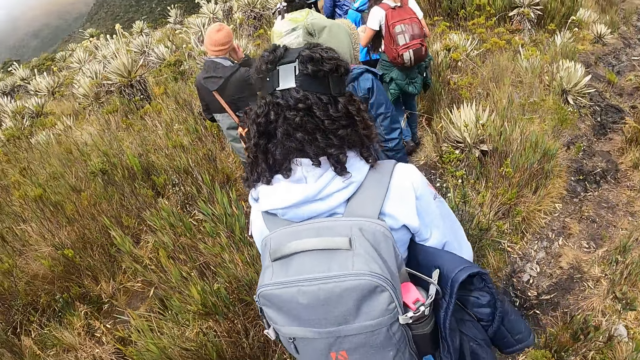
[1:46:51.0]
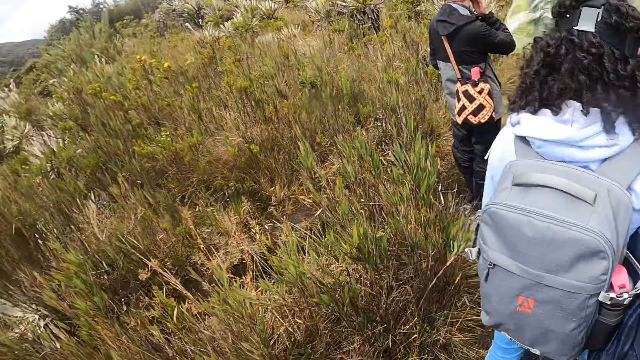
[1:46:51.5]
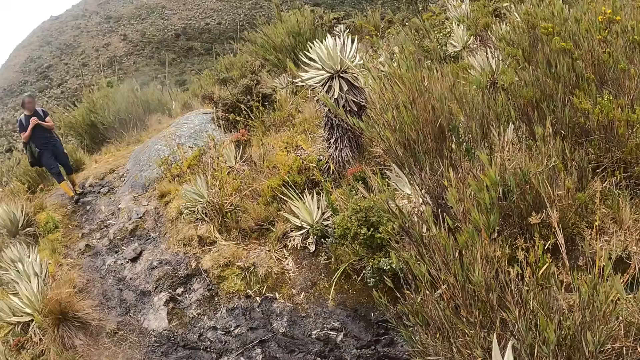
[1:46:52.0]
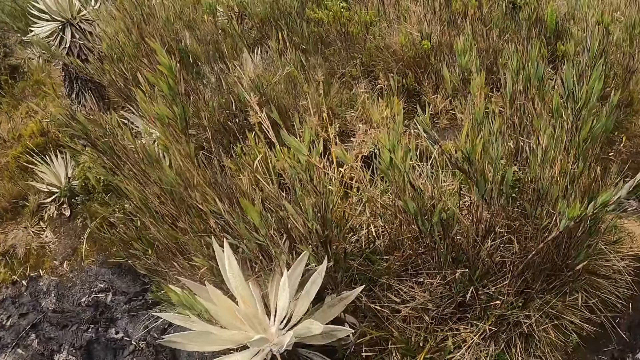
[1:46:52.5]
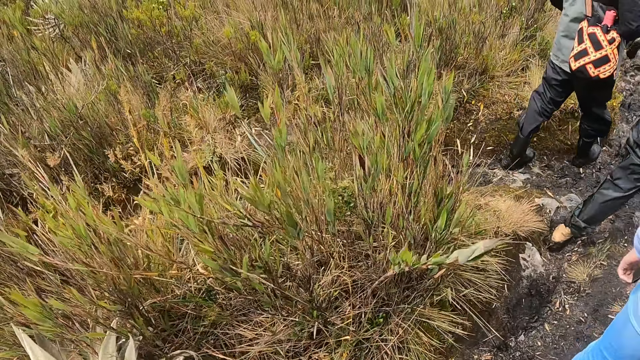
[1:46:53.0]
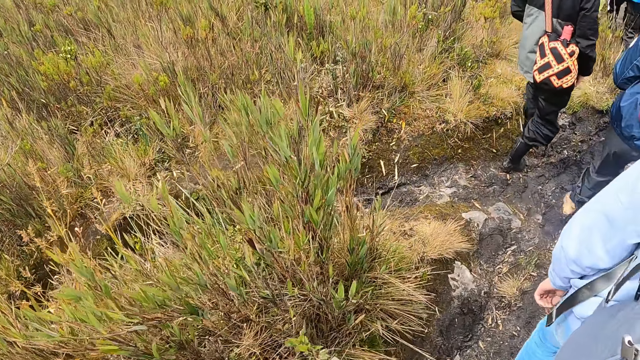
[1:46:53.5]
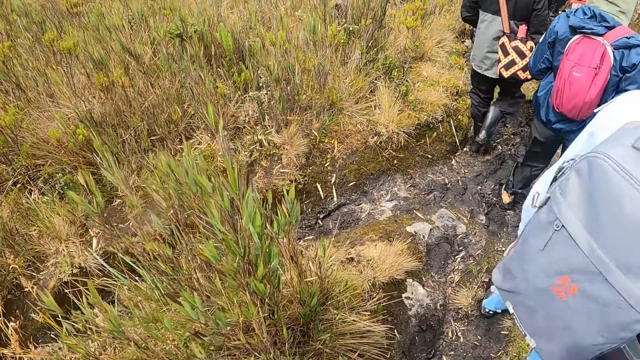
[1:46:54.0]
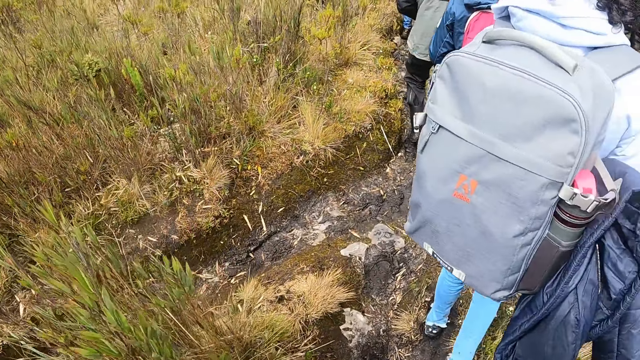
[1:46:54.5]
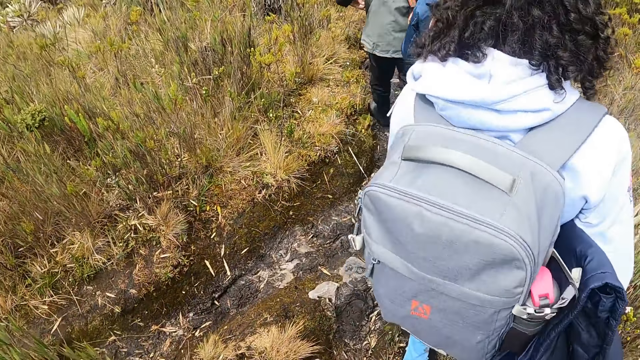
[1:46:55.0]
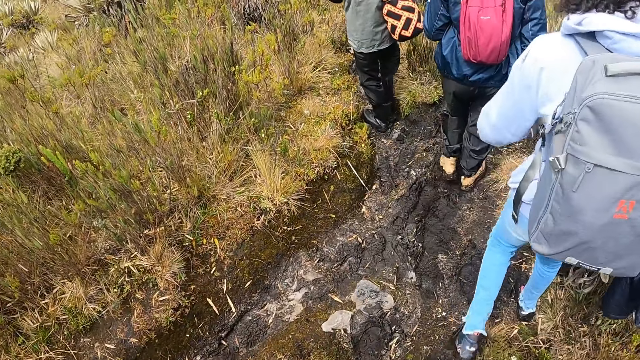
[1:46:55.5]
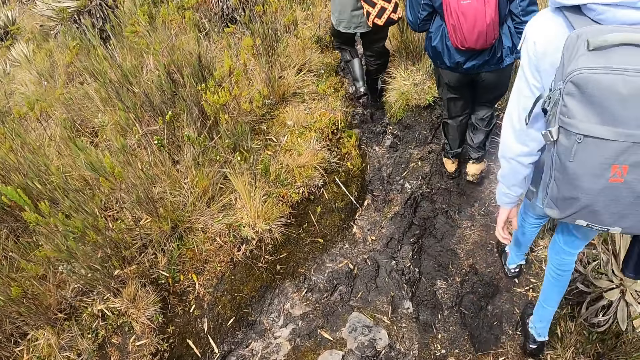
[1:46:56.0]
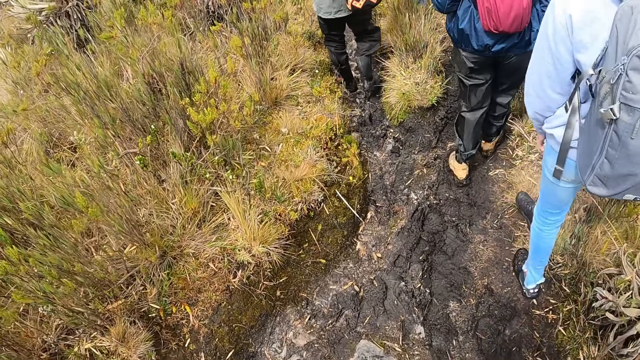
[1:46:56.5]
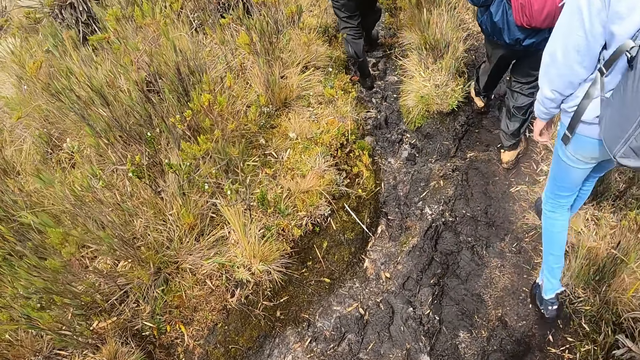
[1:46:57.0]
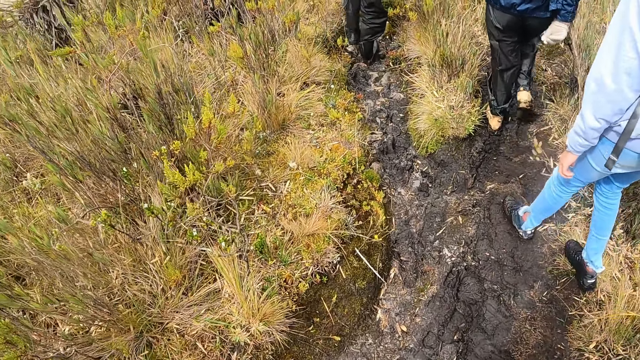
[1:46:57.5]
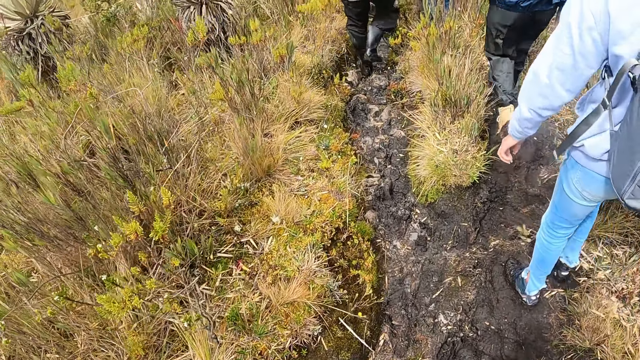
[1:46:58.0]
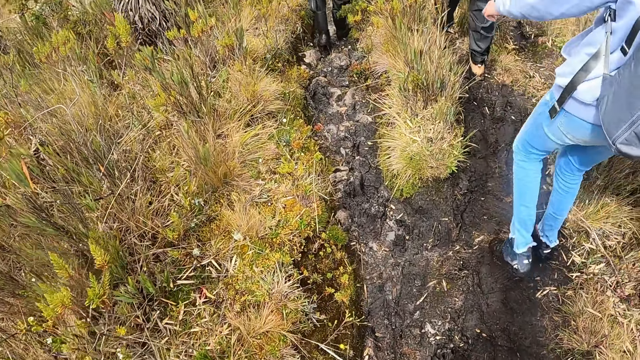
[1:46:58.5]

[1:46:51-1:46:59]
The camera wearer turns around the garden. They walk along the garden.

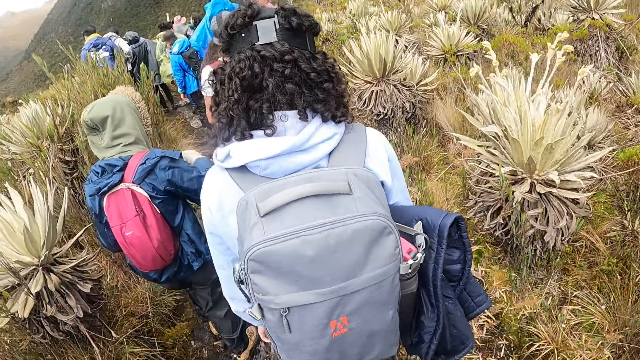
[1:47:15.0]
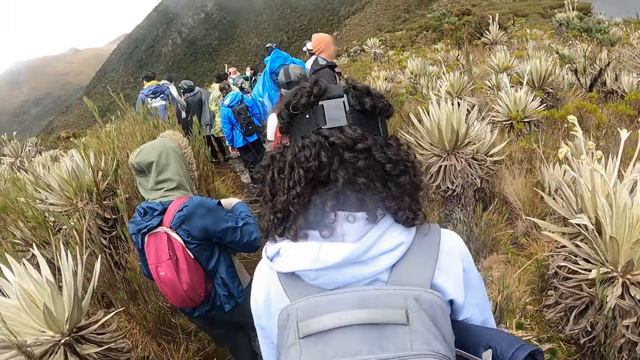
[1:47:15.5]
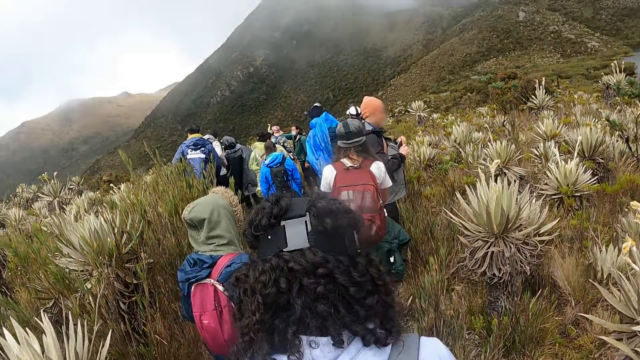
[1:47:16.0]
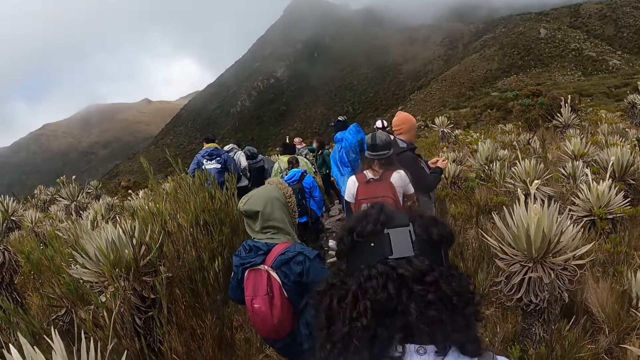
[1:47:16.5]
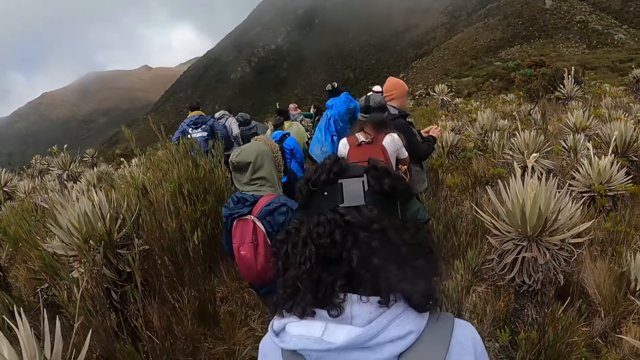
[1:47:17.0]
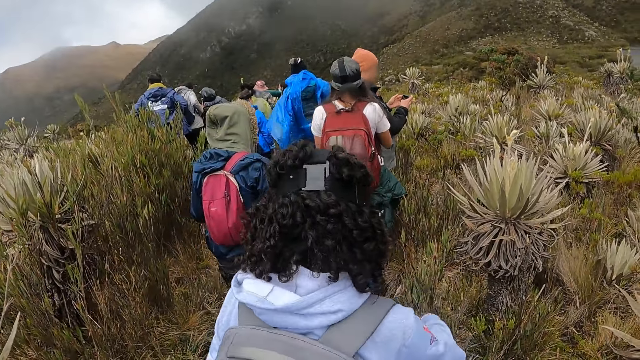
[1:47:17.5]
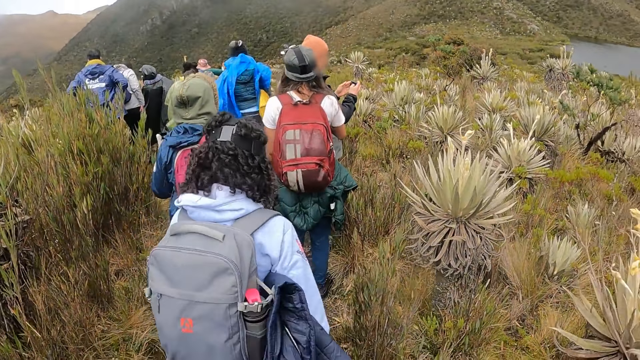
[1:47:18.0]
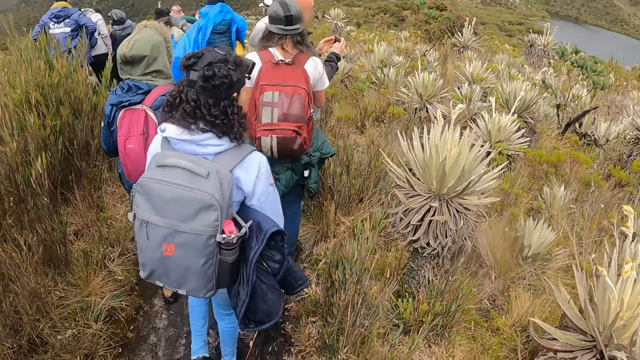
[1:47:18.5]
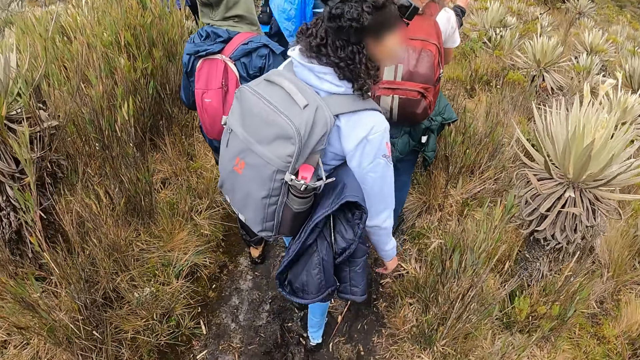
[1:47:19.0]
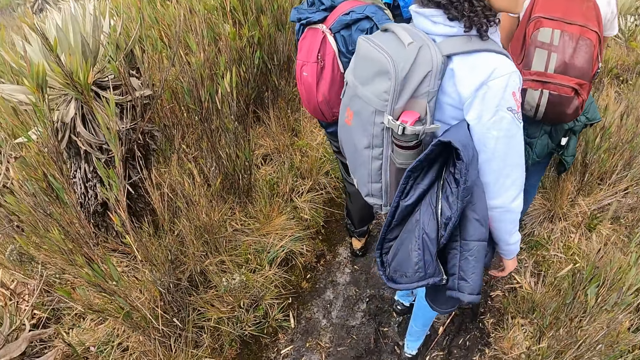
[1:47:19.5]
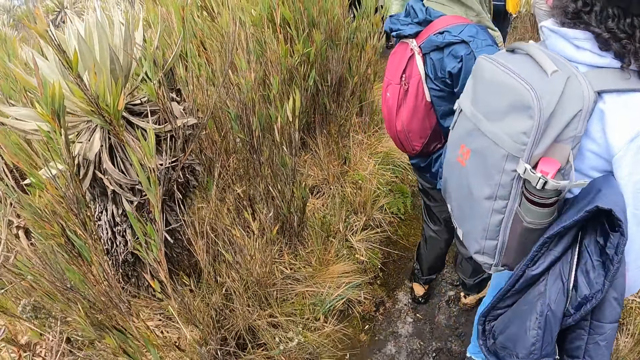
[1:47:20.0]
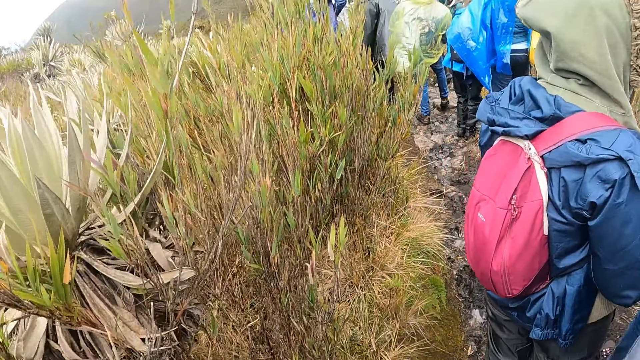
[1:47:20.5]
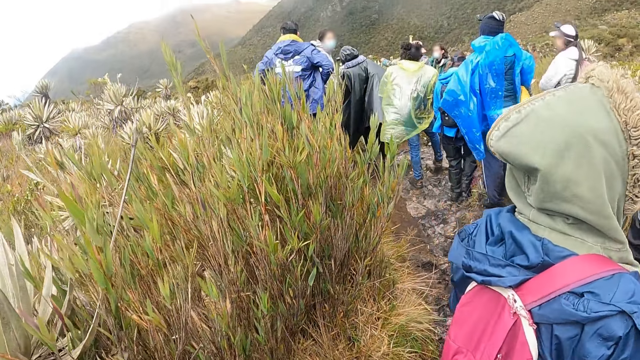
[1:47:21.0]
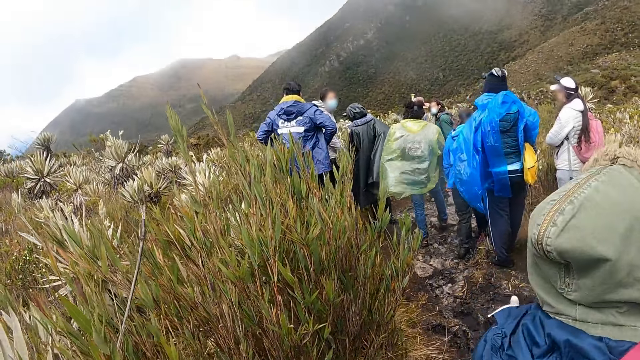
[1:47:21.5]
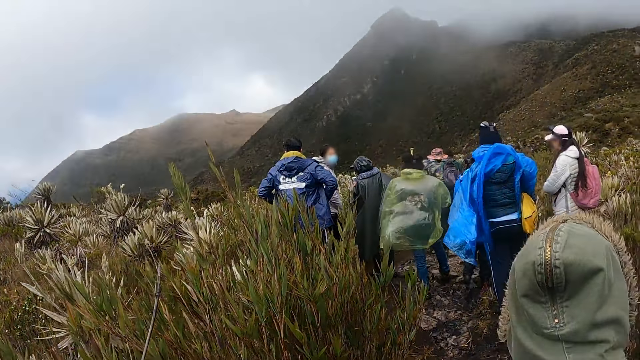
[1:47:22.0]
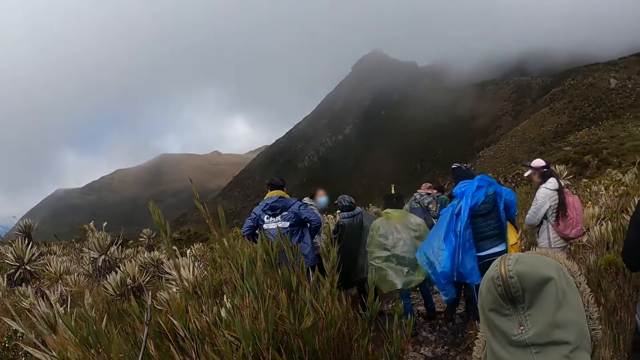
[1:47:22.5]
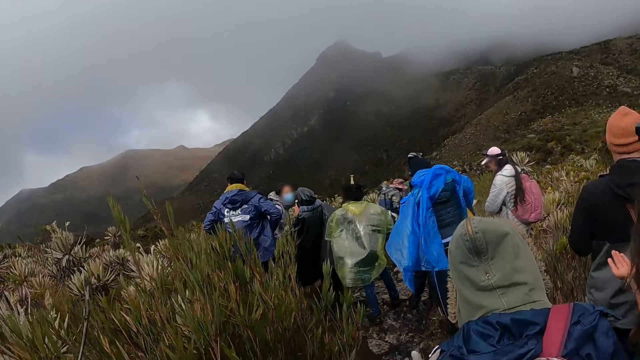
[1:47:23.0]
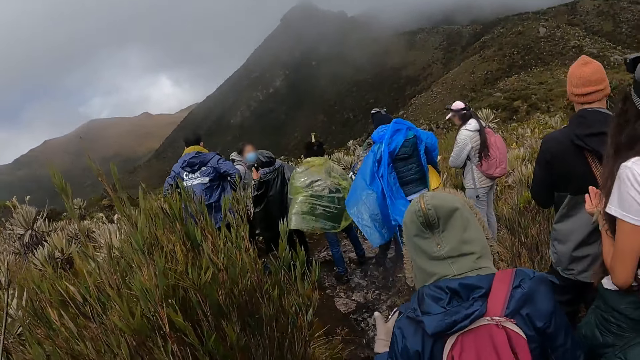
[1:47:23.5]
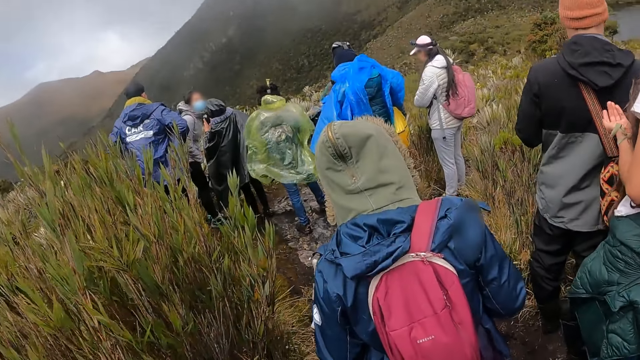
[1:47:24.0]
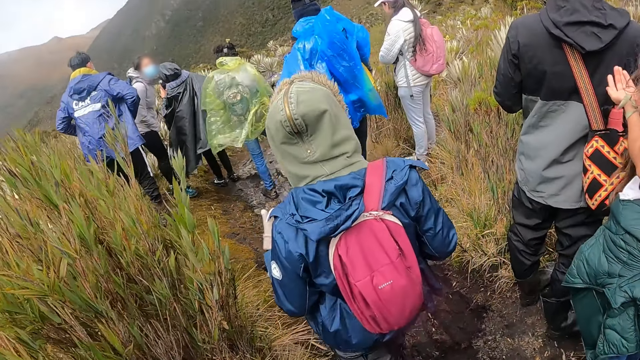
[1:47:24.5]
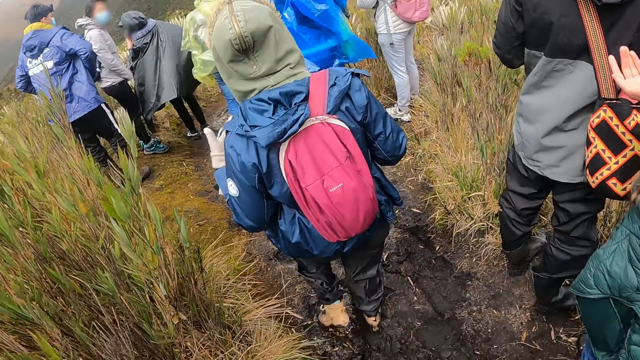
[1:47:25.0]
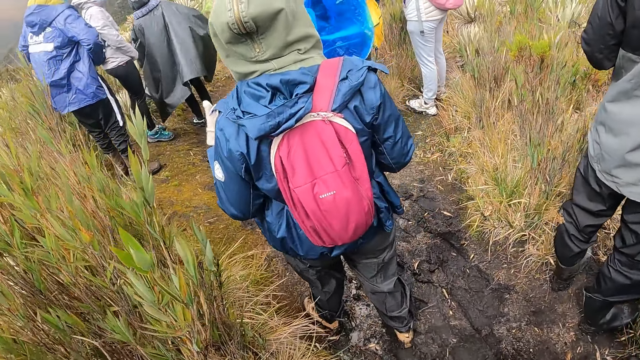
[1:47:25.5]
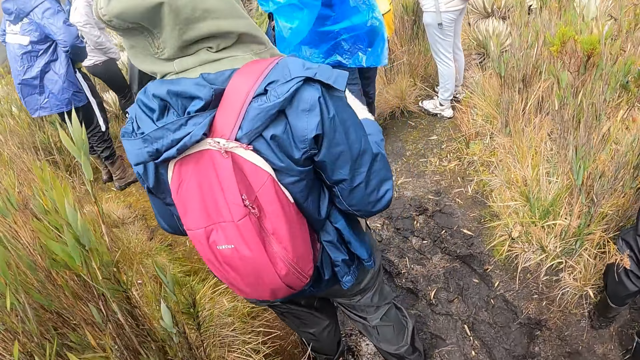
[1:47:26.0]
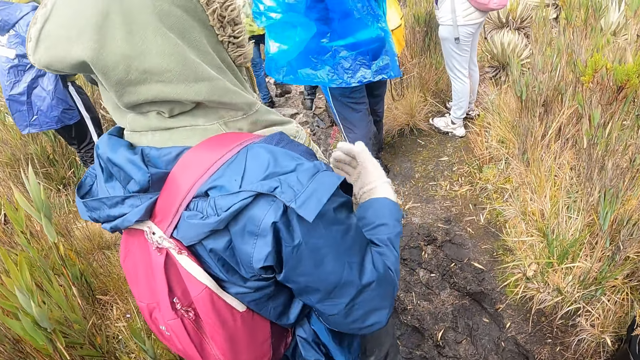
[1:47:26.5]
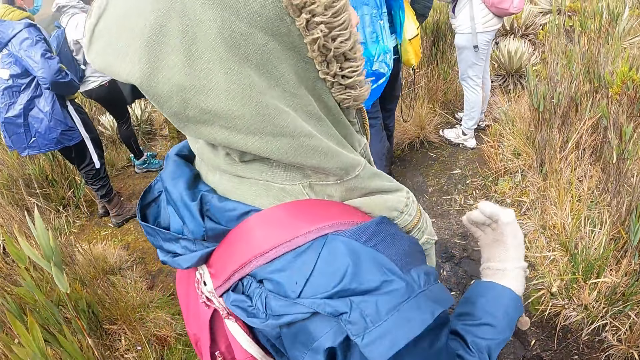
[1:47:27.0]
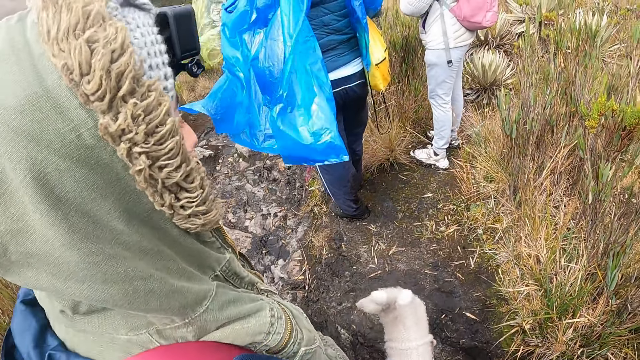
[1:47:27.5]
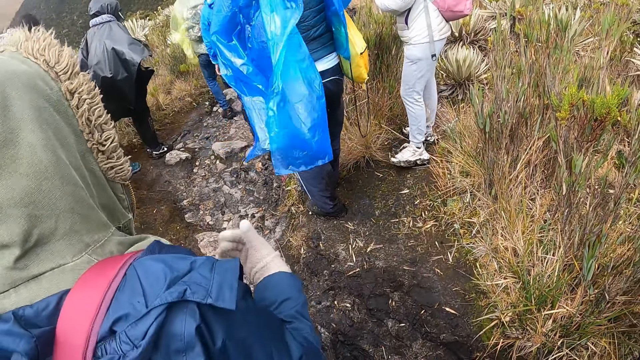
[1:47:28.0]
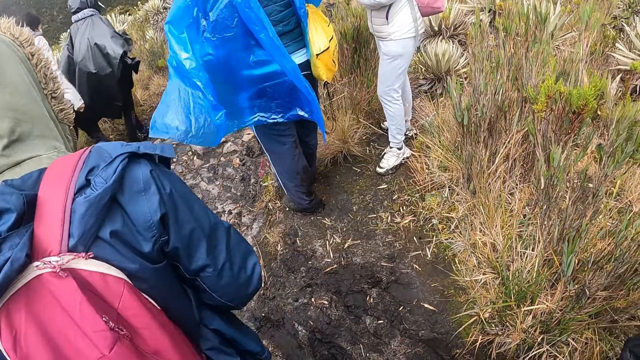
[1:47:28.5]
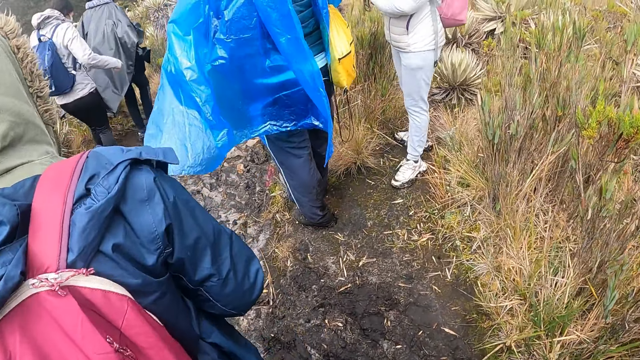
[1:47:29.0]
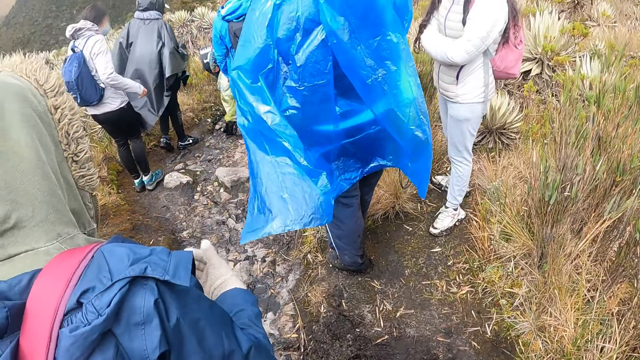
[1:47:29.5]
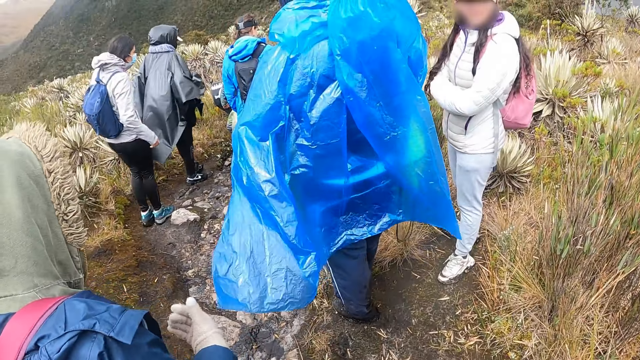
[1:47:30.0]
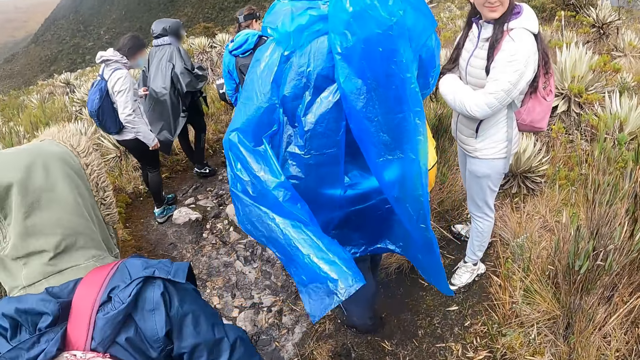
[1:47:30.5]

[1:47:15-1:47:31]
A man operates a phone with both hands.
